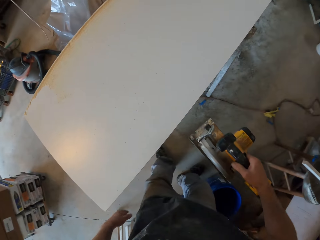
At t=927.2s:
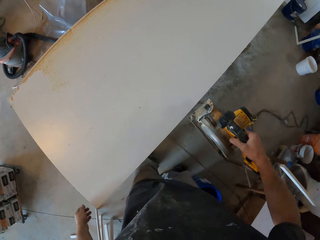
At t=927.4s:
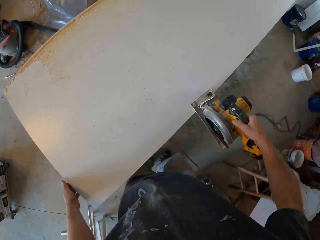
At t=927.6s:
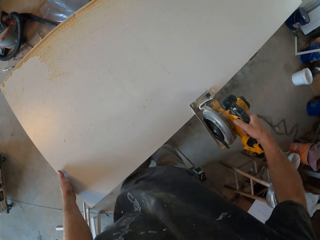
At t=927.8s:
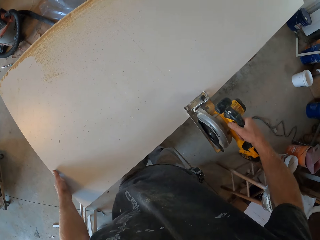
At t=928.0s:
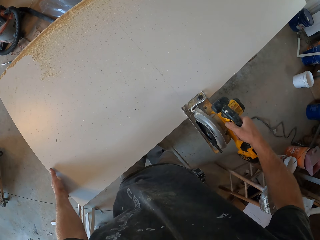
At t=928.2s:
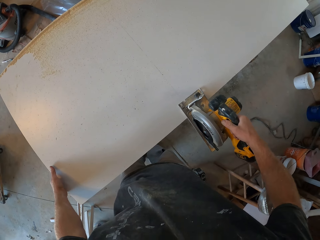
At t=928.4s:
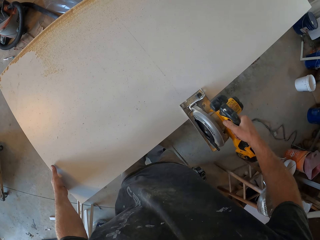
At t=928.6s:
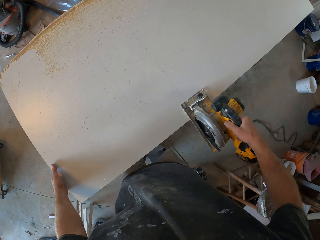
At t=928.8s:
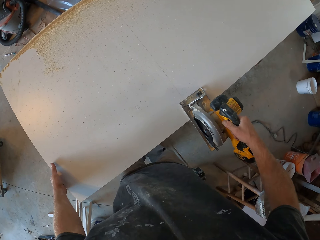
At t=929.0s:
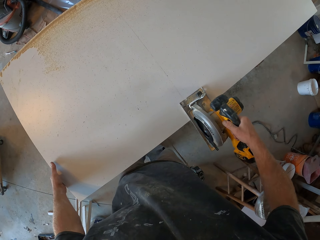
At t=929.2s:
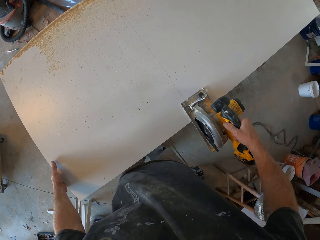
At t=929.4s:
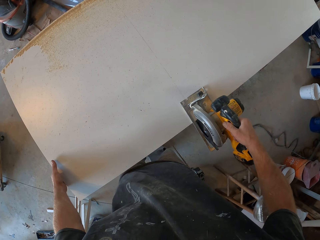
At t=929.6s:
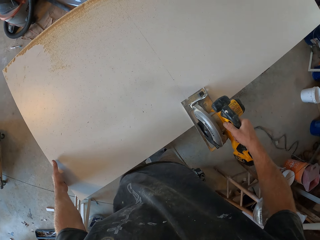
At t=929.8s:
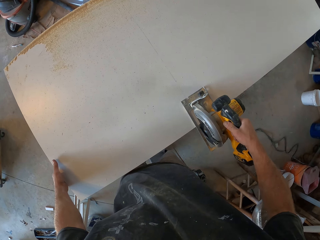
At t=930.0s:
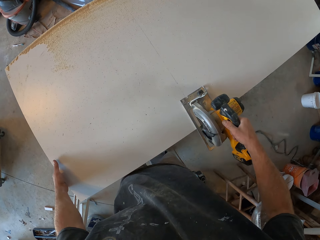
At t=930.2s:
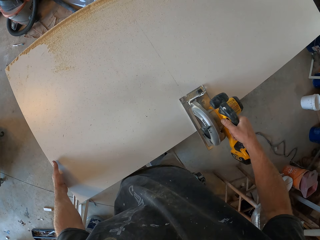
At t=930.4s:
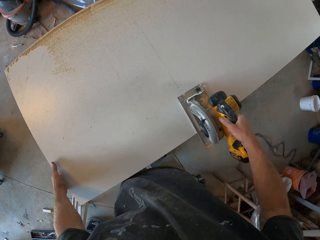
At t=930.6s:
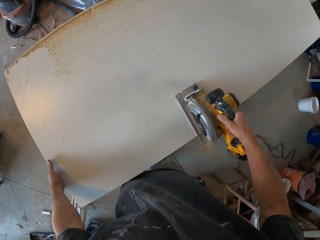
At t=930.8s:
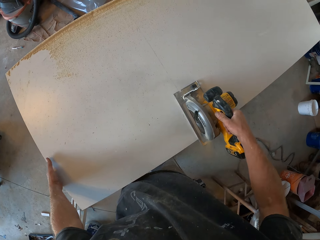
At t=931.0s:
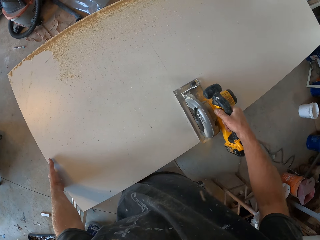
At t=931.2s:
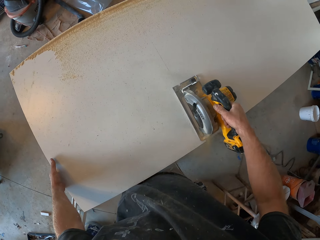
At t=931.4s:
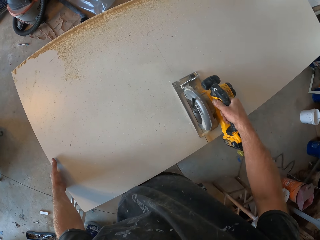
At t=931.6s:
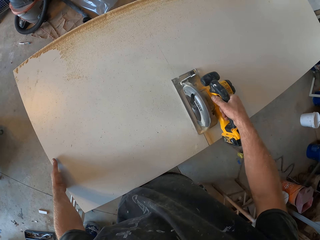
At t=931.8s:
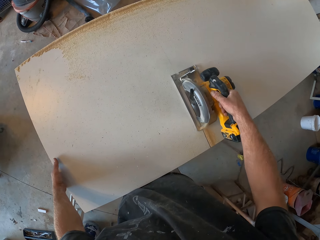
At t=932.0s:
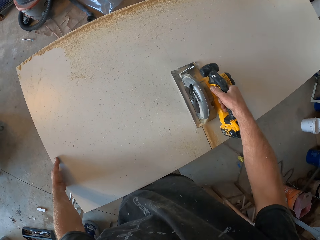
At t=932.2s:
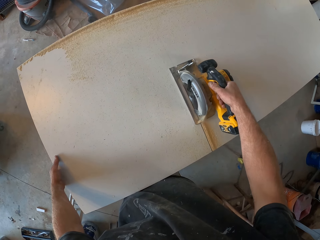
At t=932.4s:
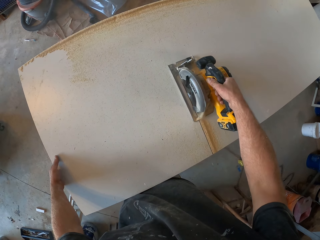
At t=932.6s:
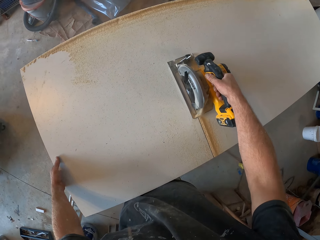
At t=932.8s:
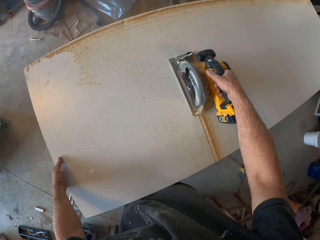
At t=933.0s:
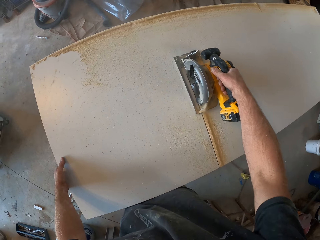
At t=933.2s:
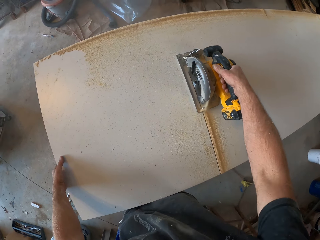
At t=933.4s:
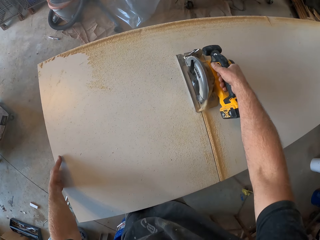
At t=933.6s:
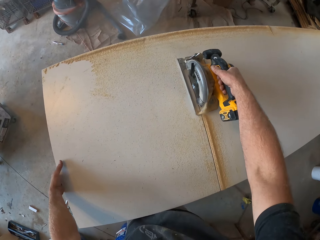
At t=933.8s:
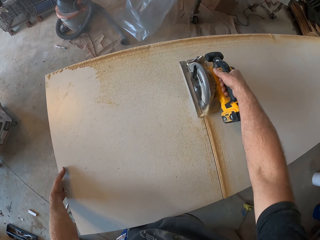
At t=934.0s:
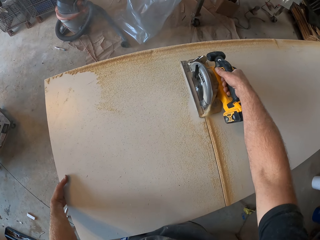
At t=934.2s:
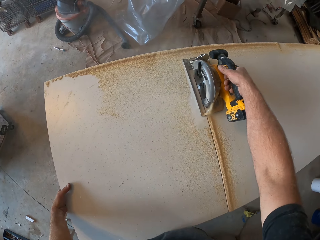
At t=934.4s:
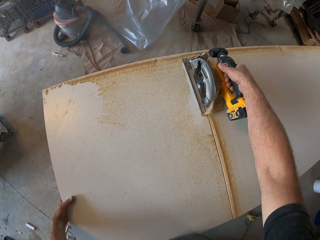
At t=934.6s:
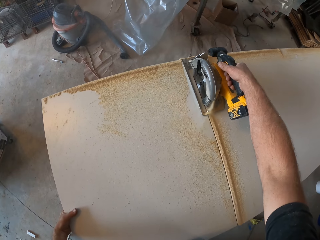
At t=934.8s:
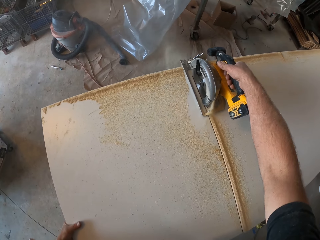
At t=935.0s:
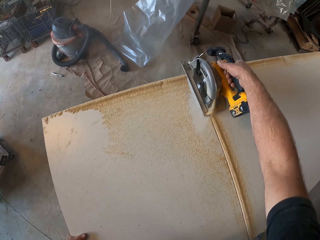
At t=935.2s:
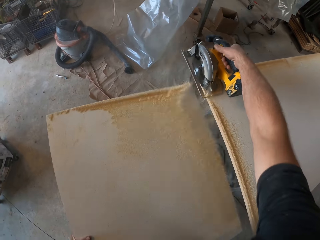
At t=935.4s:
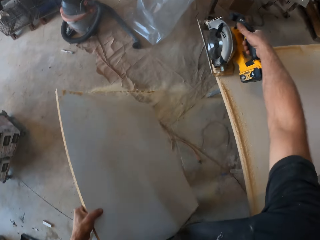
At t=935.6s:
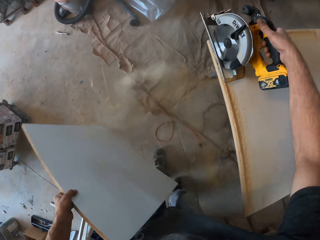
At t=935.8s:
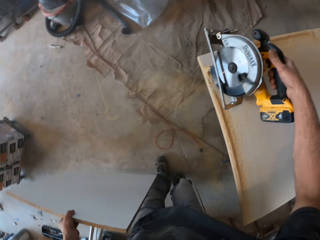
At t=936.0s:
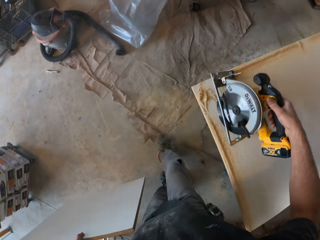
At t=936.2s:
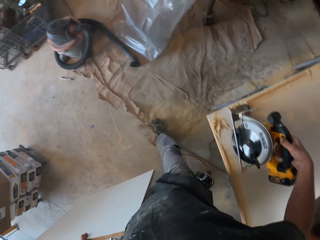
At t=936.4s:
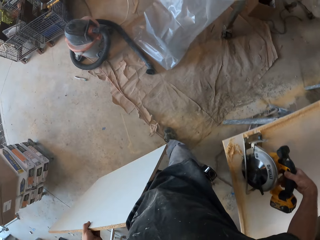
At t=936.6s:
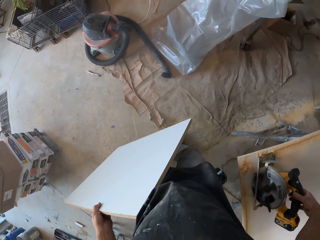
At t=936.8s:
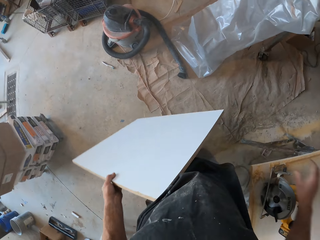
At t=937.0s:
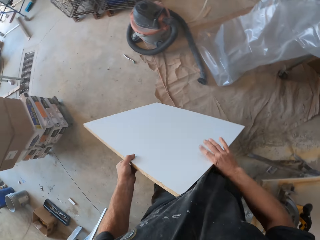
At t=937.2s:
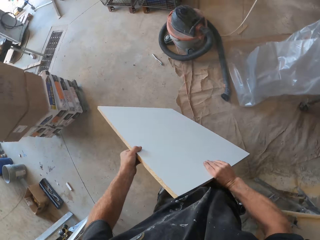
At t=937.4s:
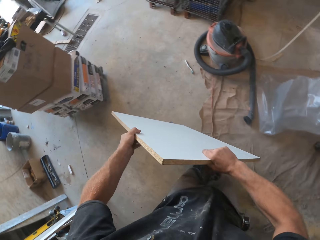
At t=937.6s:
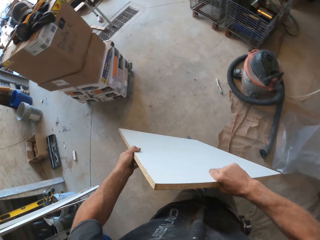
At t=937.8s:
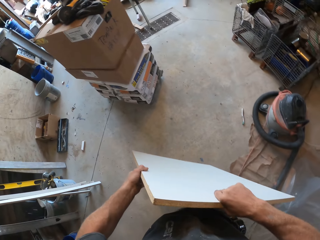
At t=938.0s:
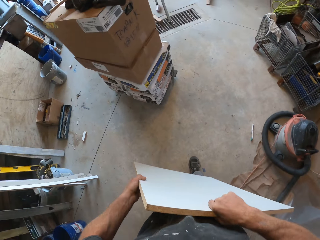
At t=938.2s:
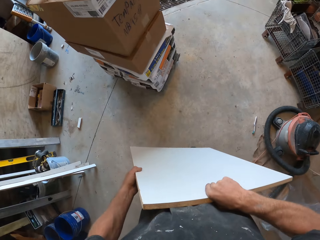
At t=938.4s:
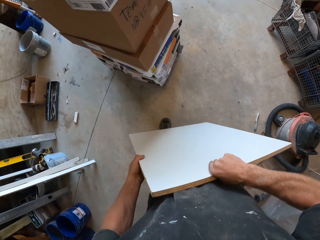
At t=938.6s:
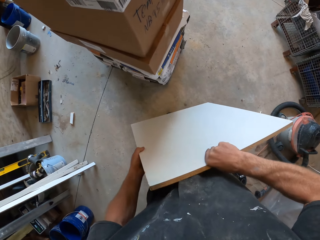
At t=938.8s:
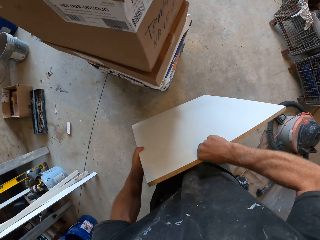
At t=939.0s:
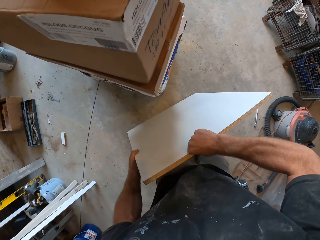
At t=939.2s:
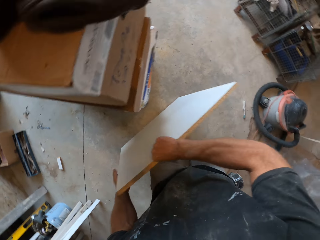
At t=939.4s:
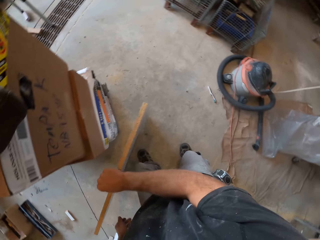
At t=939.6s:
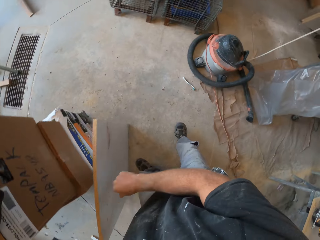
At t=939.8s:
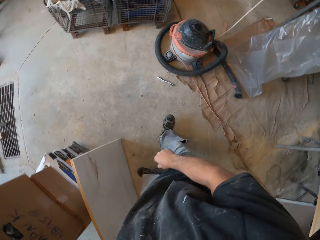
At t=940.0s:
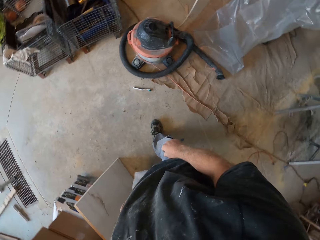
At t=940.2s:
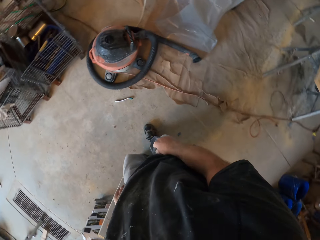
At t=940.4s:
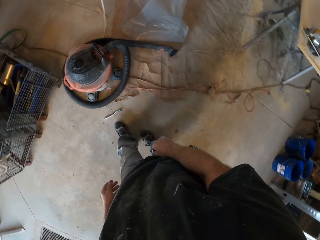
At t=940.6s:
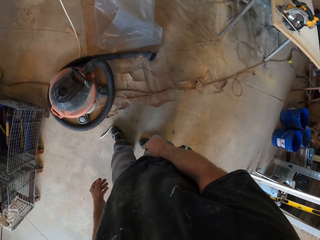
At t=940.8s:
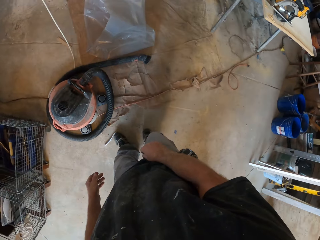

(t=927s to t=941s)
The camera wearer cuts the board with the DeWalt wood cutter. They drop the DeWalt wood cutter and move in the room. They hold the piece of board with both hands. They drop the piece of wood.

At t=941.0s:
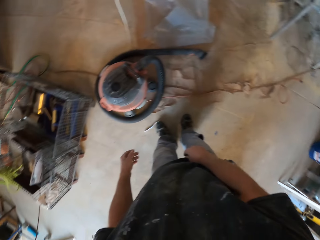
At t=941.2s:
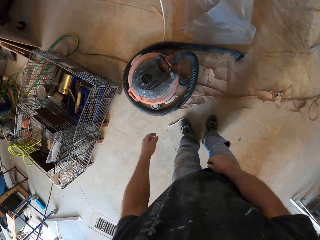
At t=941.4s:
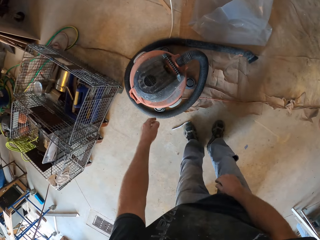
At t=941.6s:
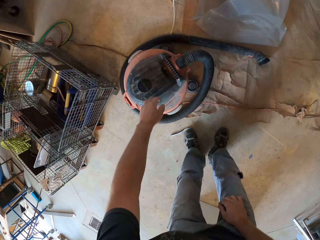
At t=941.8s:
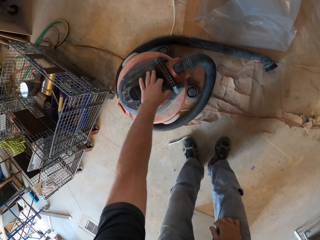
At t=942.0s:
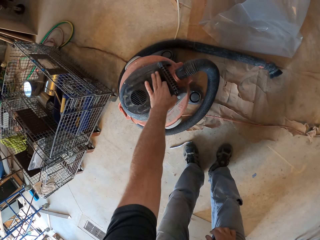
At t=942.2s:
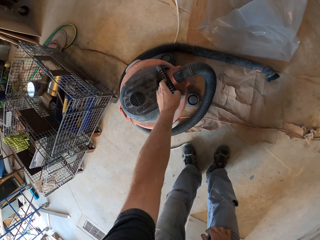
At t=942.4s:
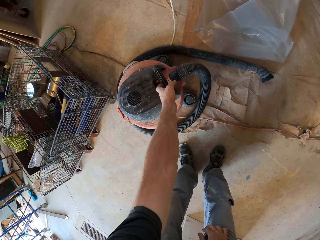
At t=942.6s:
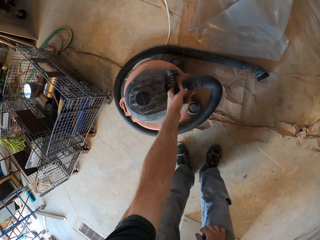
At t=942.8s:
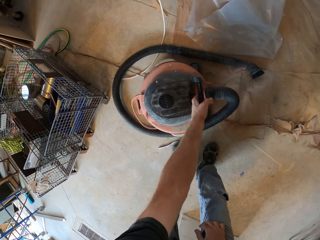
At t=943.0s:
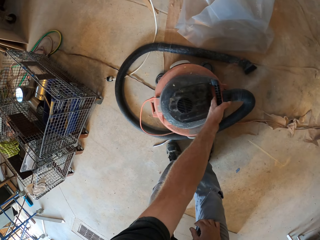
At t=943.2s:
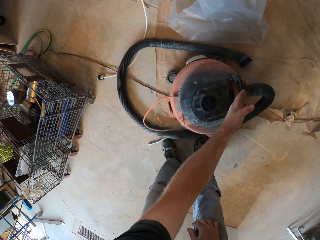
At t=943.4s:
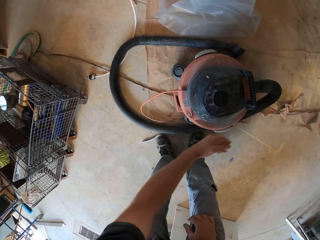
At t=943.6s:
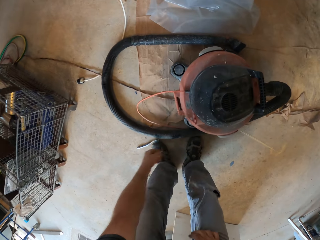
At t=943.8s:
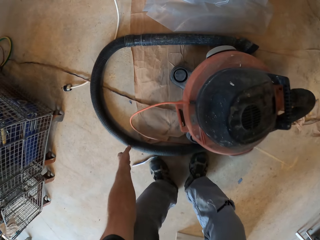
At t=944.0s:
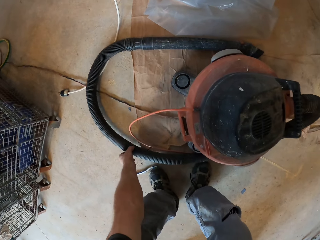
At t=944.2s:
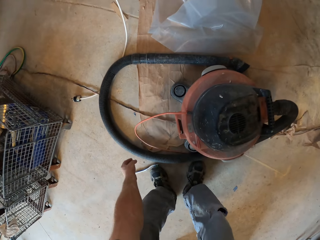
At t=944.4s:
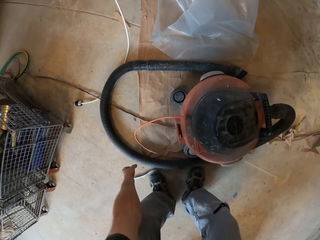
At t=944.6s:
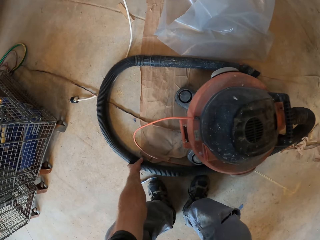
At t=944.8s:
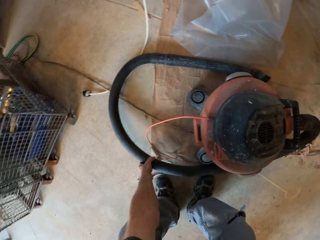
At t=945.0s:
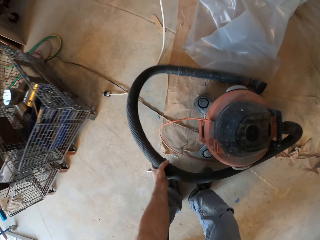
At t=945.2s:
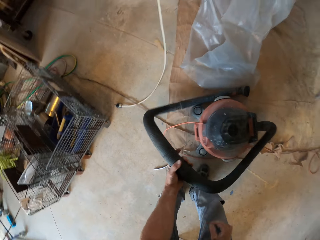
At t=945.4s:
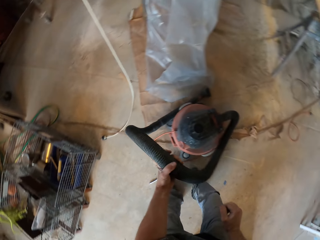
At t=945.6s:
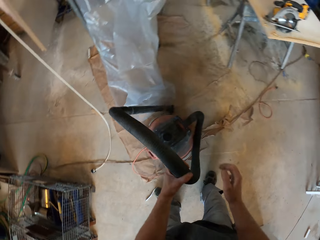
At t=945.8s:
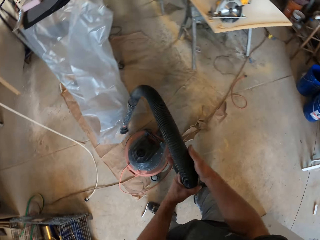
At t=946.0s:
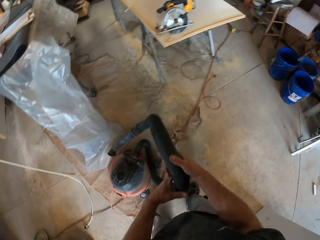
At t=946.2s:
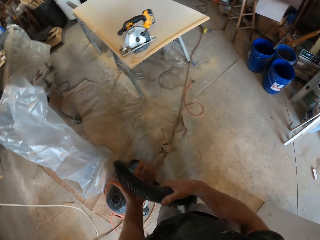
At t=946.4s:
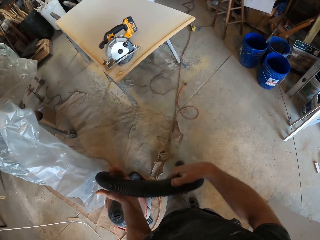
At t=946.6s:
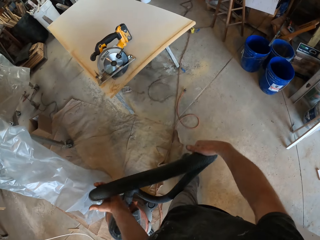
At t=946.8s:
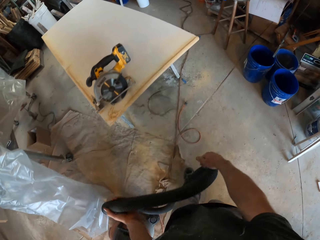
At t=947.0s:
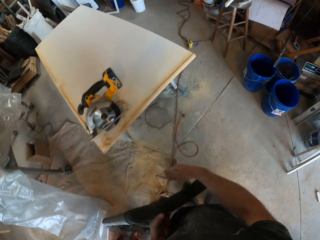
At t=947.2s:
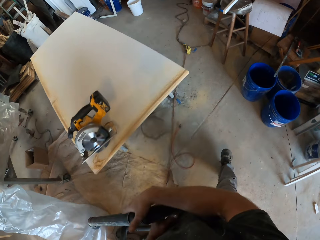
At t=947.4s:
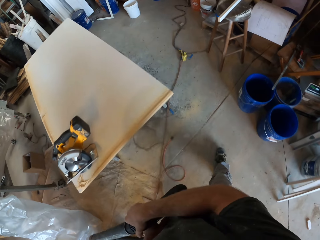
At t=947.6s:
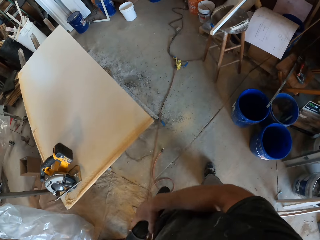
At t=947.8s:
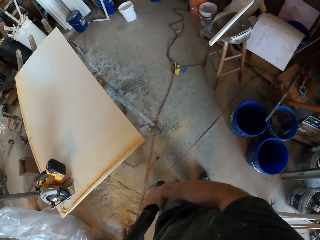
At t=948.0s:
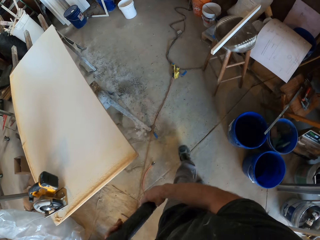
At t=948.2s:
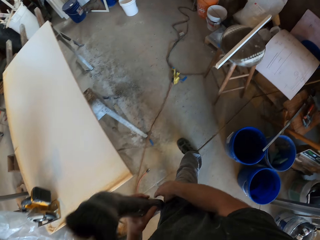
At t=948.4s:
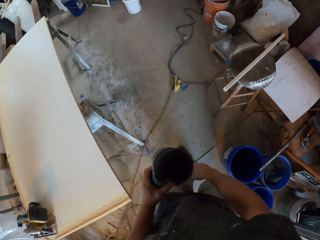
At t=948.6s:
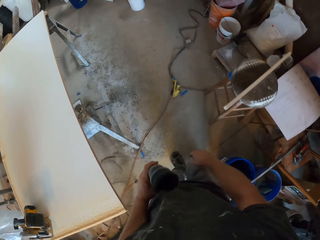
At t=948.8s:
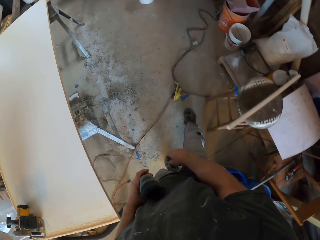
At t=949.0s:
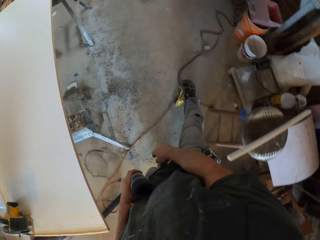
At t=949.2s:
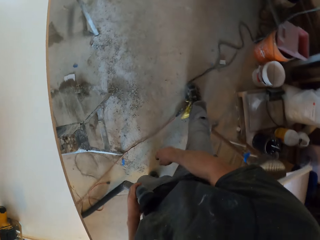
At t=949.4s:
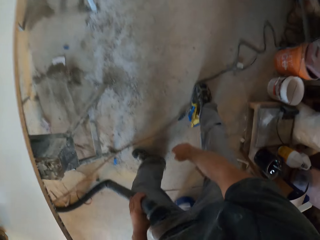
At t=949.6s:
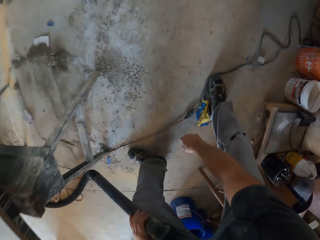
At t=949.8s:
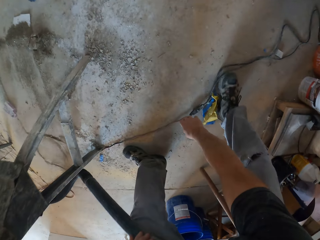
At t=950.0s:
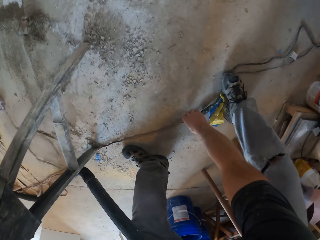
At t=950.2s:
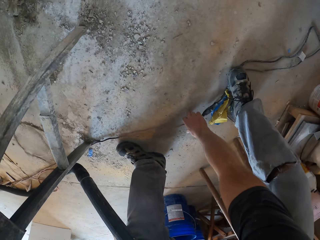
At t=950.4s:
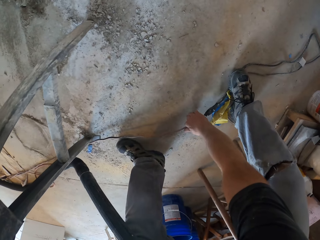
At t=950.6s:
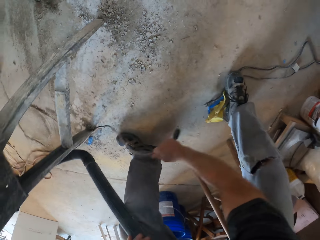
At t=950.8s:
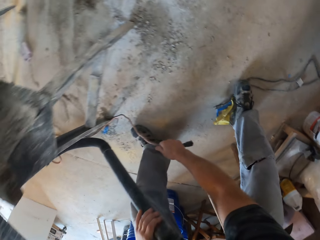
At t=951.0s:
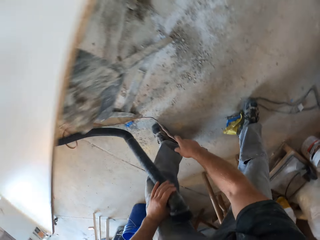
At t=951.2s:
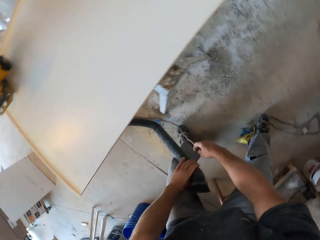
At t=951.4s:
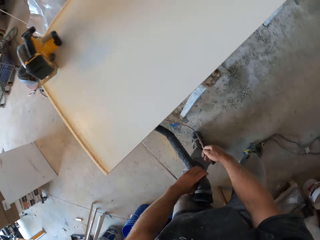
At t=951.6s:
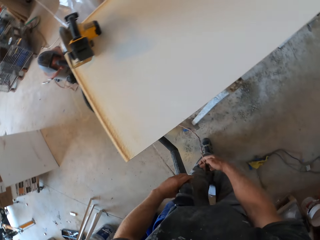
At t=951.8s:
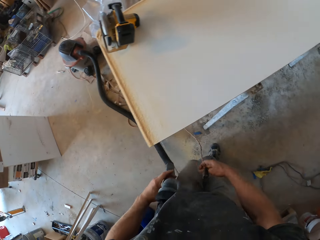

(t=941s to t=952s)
The camera wearer moves the vacuum cleaner. They pick up the vacuum cleaner. They move in the room. They disconnect a cable. They pick up the cable.
